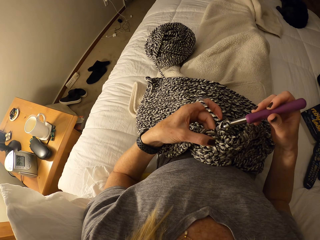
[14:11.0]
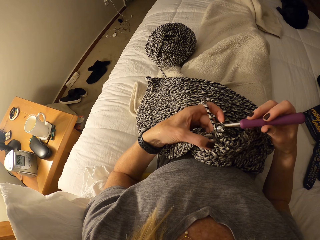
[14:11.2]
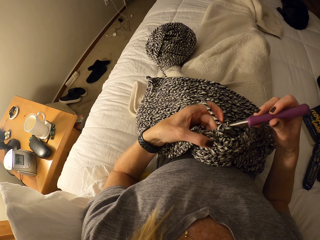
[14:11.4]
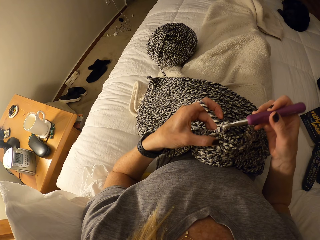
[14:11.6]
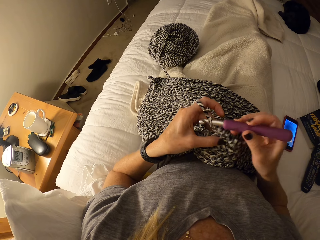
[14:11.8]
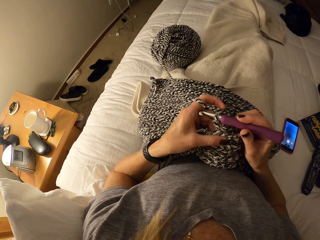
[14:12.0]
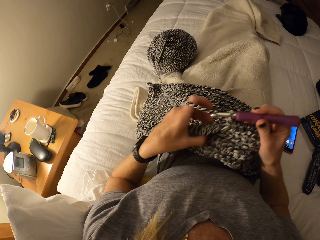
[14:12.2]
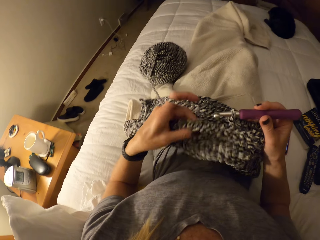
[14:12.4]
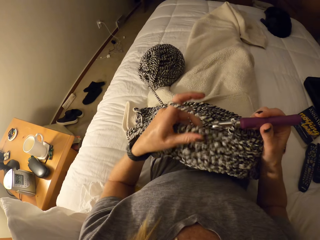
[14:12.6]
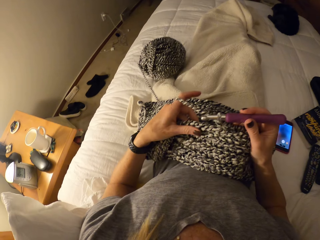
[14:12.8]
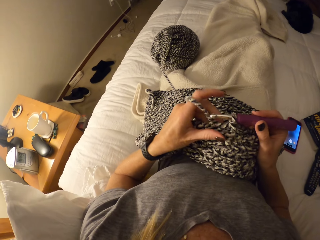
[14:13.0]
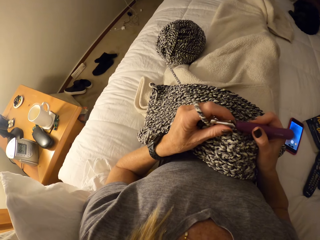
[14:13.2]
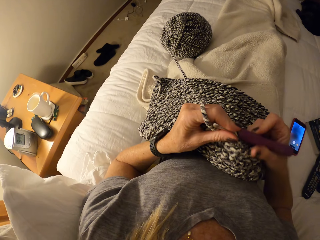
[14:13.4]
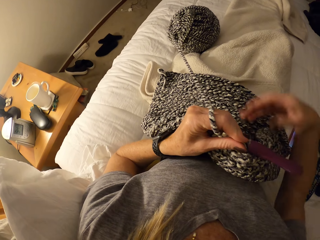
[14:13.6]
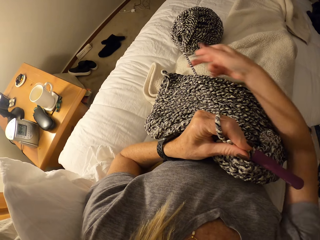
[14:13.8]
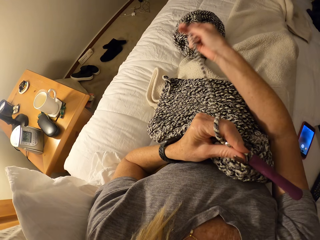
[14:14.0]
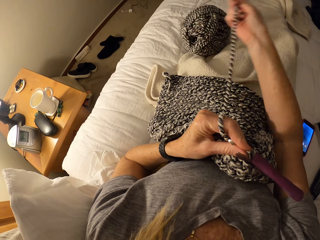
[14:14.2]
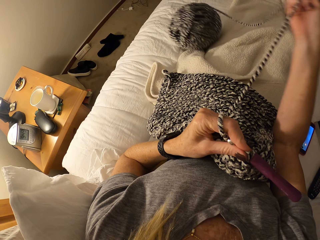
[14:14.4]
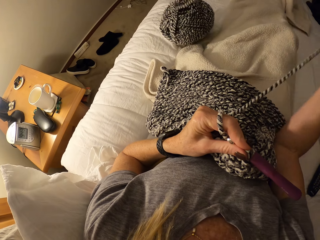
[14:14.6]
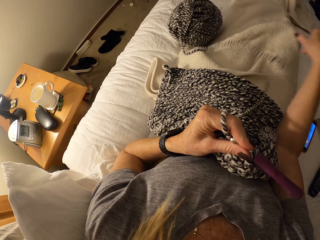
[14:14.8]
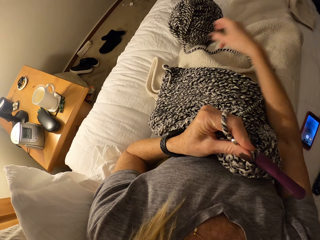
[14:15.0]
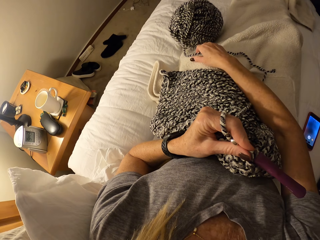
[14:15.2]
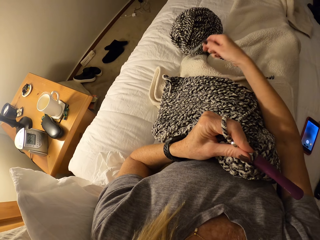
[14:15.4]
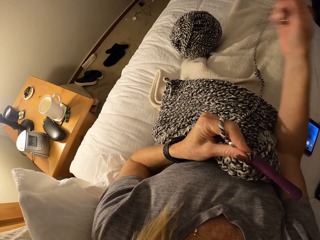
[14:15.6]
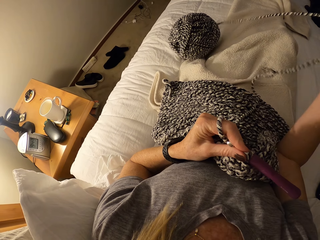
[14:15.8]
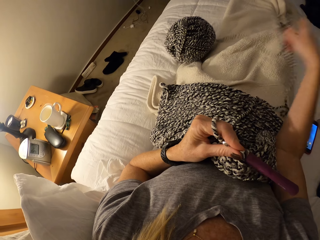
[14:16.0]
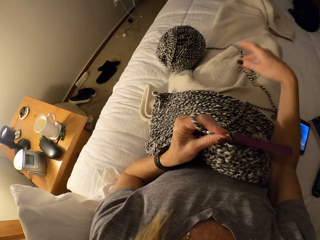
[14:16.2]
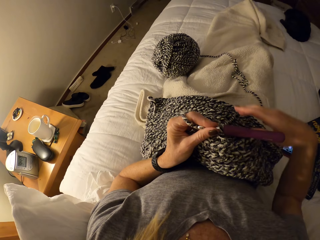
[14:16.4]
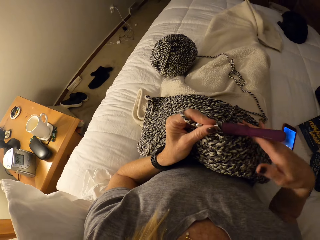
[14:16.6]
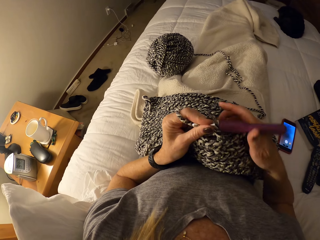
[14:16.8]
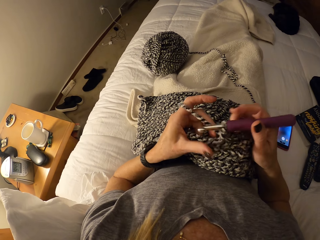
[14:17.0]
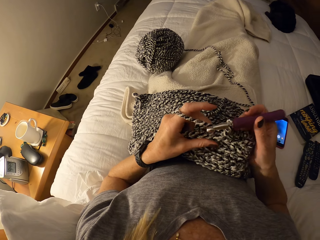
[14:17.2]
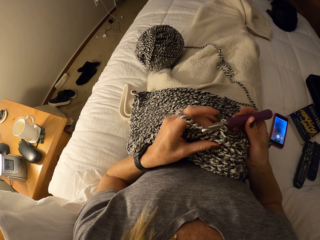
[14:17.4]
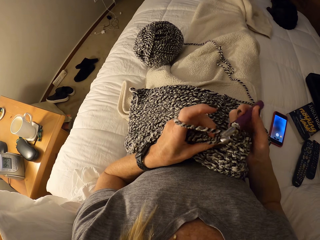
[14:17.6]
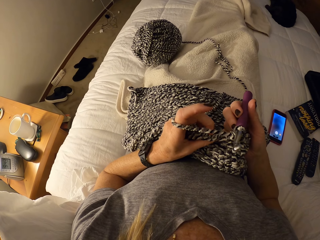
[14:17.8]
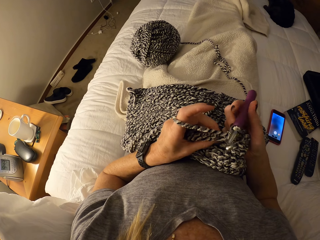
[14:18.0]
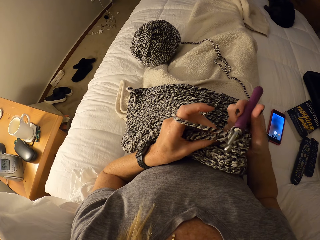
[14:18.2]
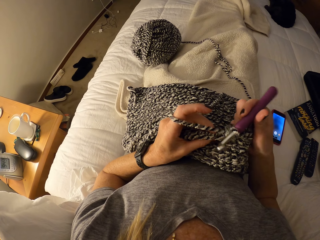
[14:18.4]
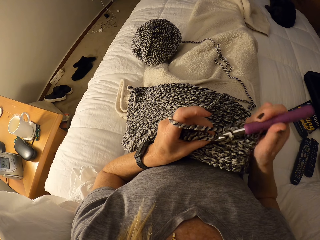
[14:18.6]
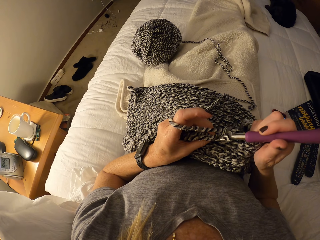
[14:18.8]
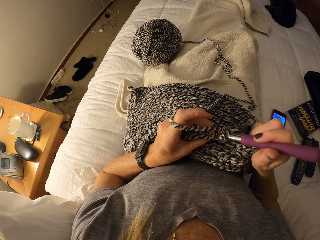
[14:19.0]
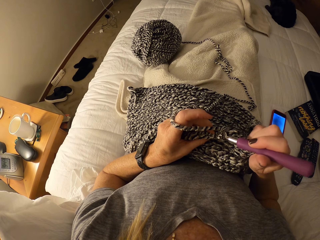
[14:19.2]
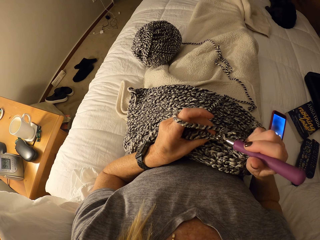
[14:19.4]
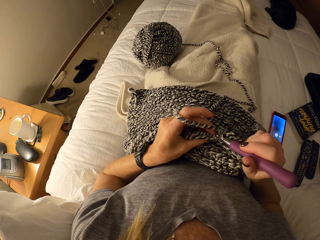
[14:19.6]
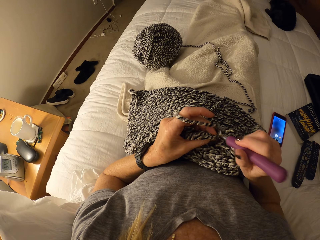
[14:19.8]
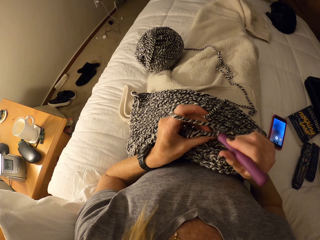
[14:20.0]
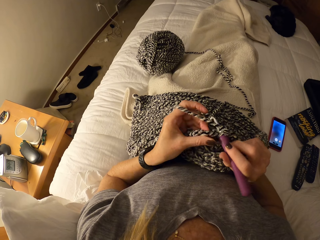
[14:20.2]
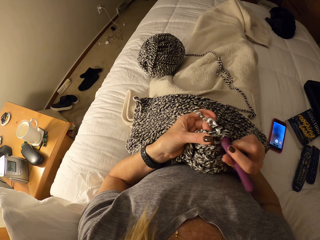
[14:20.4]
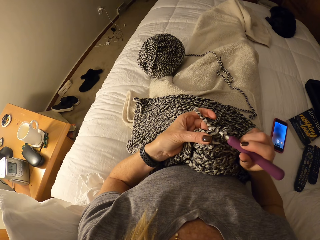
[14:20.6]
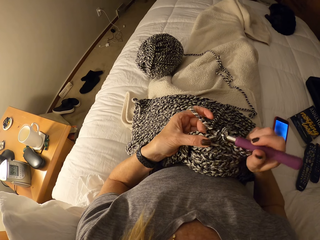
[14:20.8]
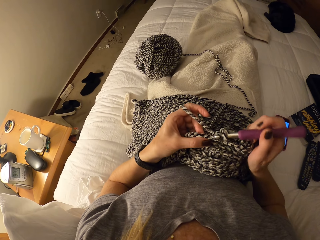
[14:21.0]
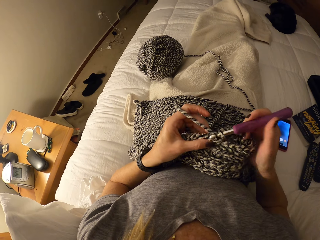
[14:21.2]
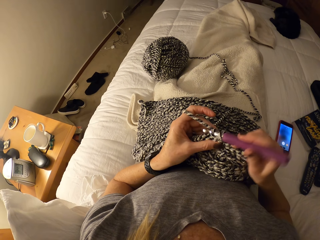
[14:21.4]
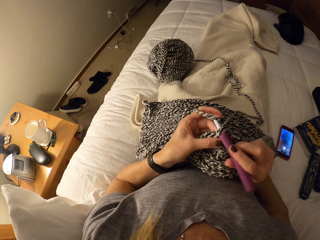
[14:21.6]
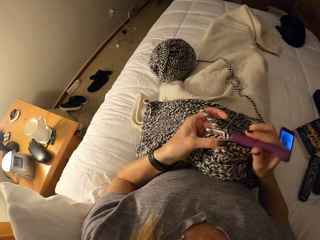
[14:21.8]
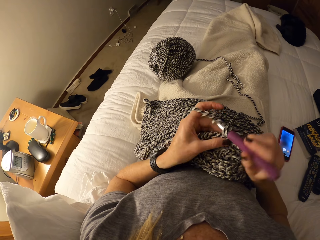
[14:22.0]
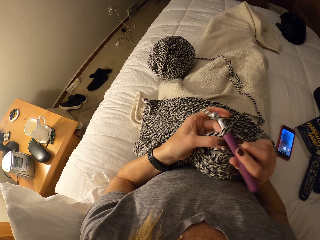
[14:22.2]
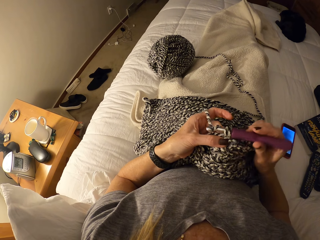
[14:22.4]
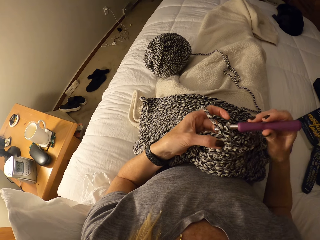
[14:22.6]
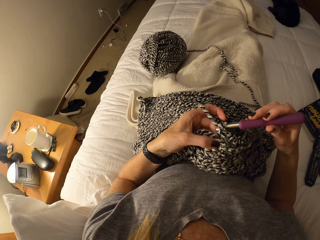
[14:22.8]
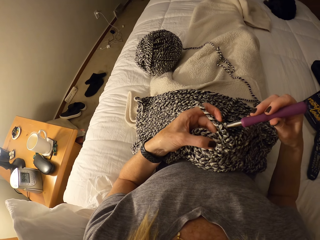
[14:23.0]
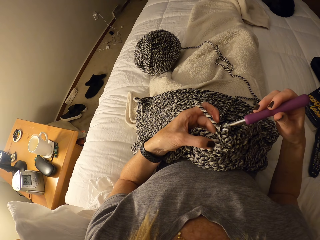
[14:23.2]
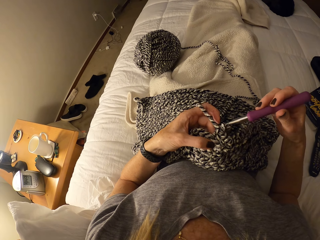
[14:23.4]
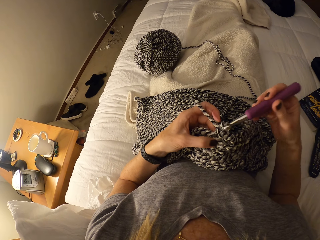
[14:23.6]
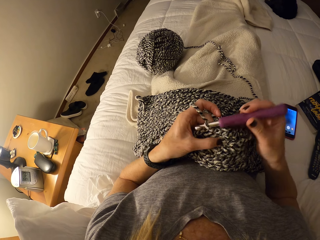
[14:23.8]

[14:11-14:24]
The camera wearer adjusts the unfinished crochet pattern on her lap. She loosens the cotton yarn or thread on the bed. She drops the thread. She unrolls the thread. She drops the thread. She holds the crochet hook. She crochets the unfinished crochet pattern with the crochet hook and the cotton yarn on the bed.

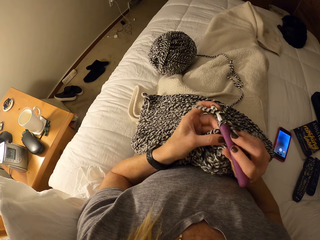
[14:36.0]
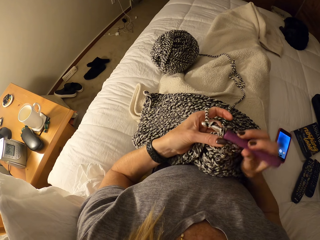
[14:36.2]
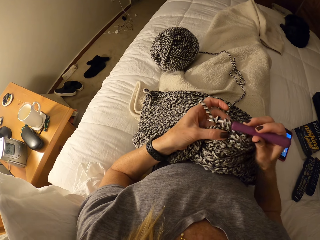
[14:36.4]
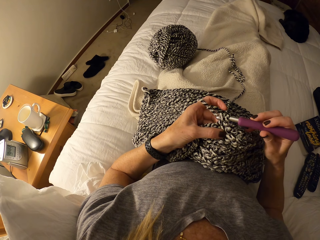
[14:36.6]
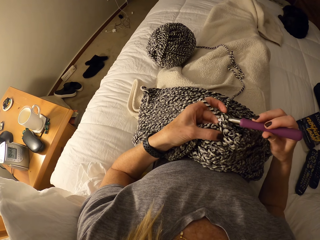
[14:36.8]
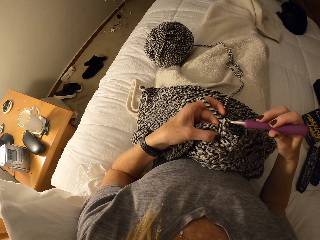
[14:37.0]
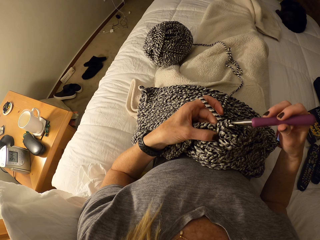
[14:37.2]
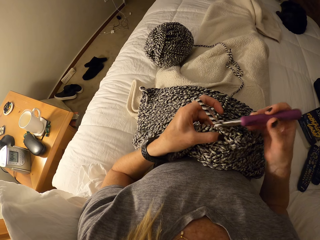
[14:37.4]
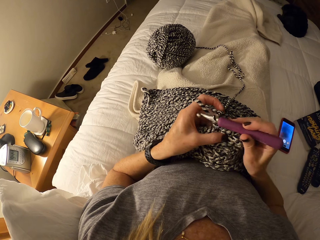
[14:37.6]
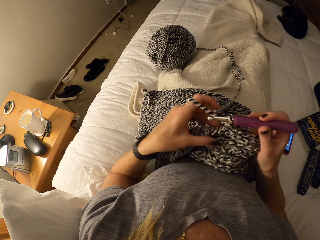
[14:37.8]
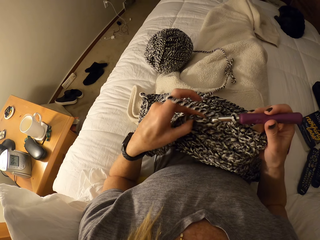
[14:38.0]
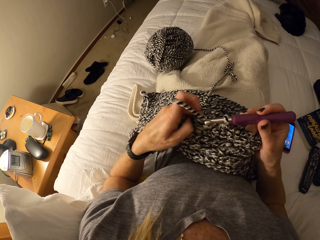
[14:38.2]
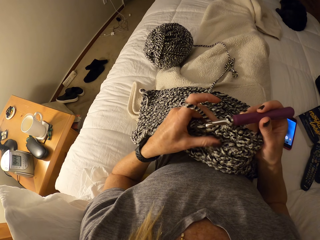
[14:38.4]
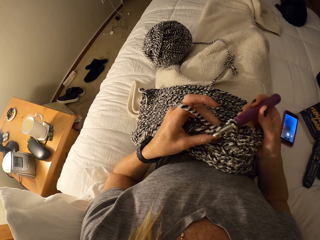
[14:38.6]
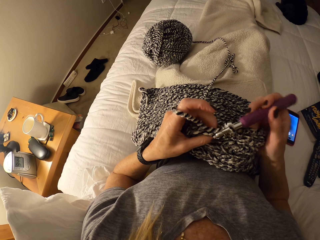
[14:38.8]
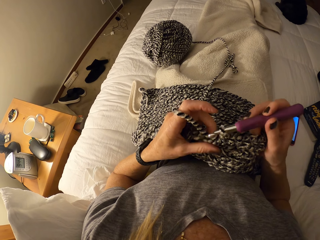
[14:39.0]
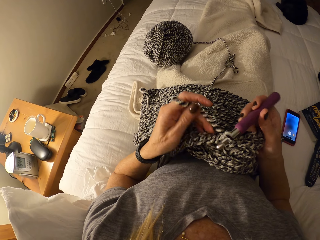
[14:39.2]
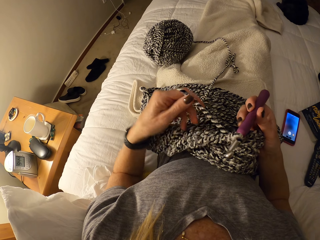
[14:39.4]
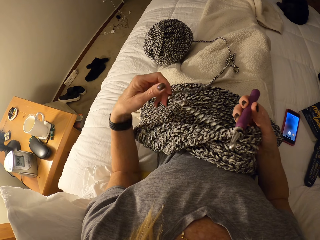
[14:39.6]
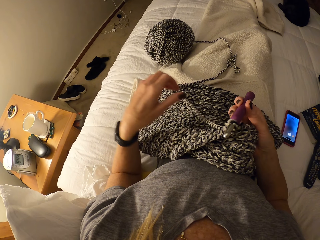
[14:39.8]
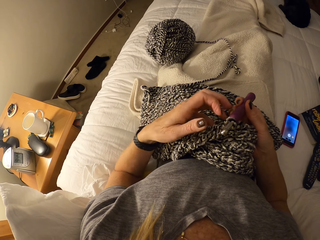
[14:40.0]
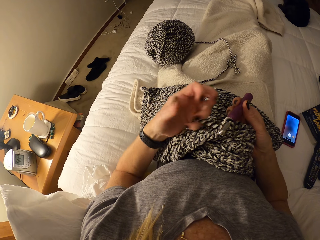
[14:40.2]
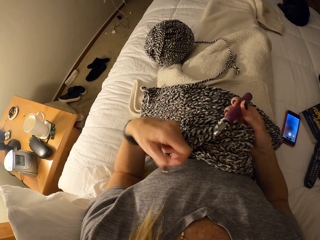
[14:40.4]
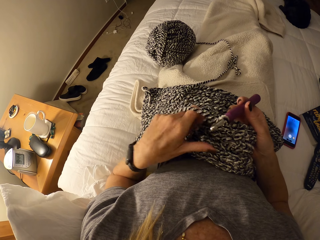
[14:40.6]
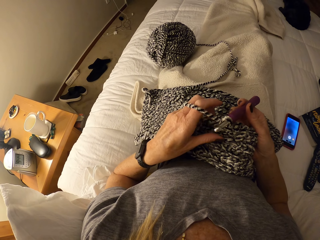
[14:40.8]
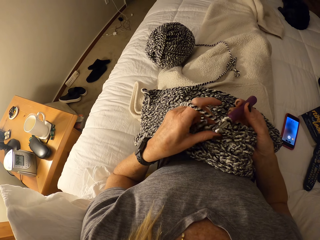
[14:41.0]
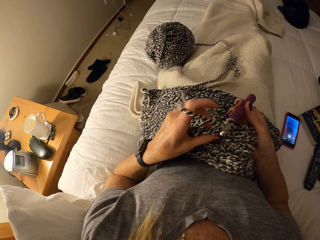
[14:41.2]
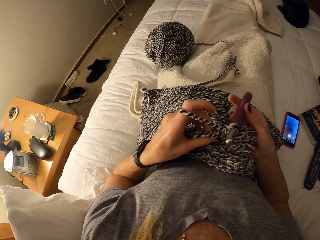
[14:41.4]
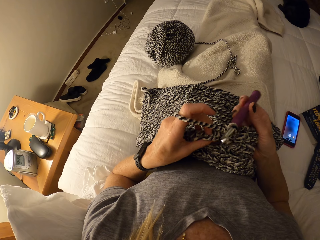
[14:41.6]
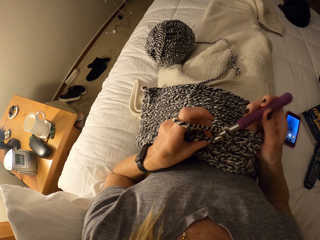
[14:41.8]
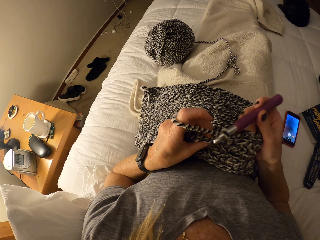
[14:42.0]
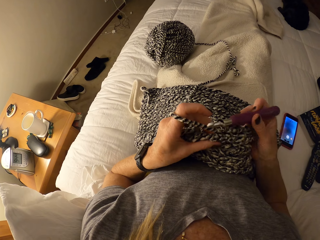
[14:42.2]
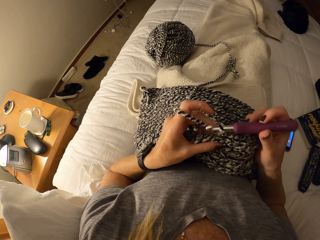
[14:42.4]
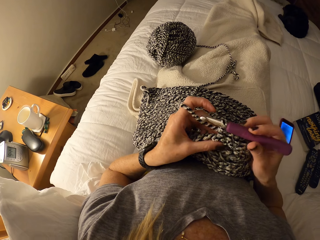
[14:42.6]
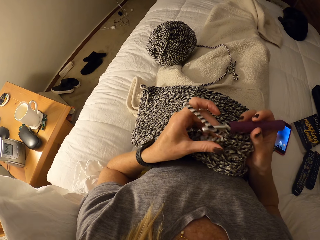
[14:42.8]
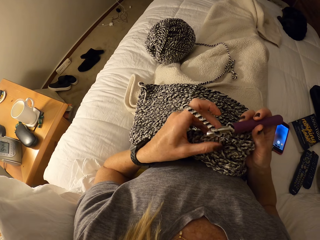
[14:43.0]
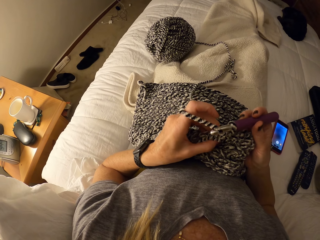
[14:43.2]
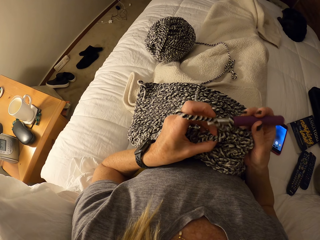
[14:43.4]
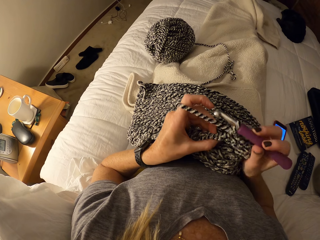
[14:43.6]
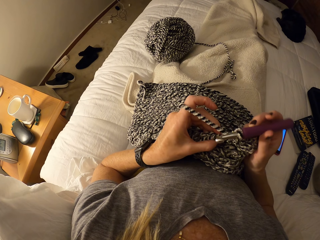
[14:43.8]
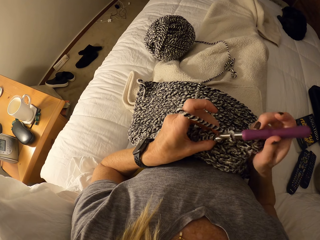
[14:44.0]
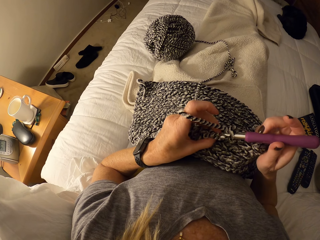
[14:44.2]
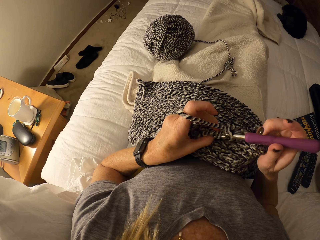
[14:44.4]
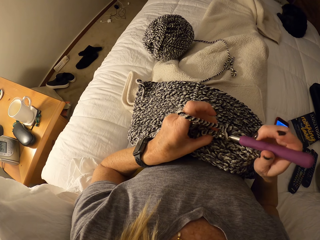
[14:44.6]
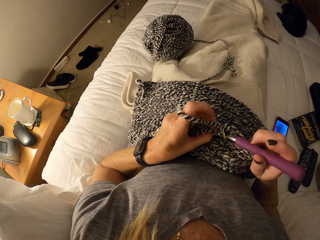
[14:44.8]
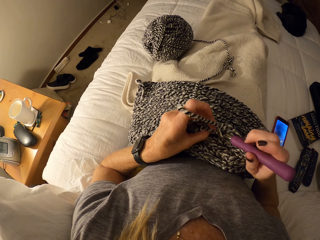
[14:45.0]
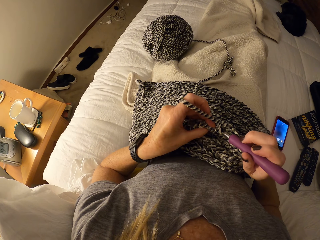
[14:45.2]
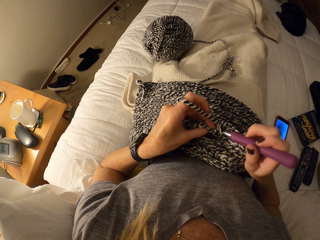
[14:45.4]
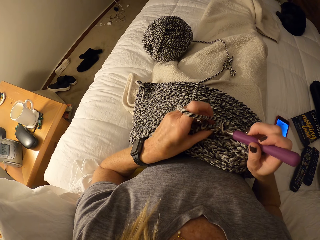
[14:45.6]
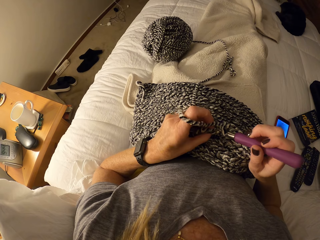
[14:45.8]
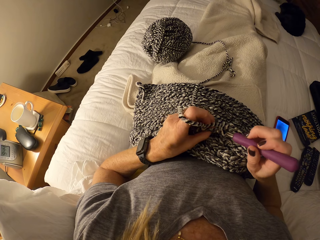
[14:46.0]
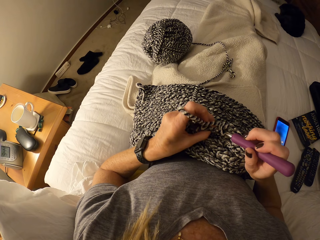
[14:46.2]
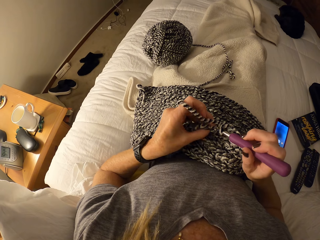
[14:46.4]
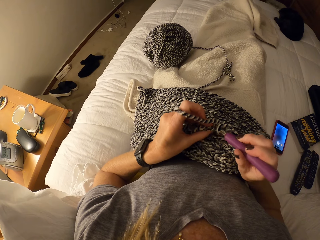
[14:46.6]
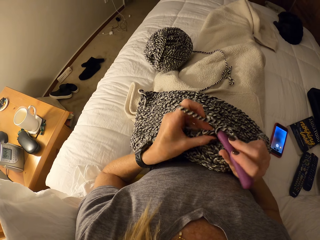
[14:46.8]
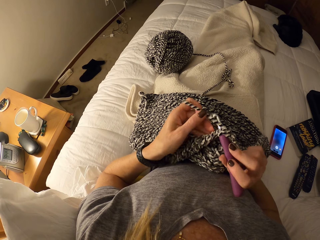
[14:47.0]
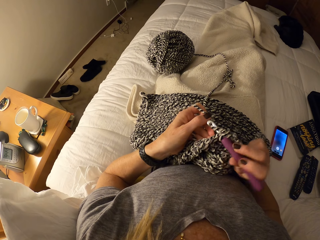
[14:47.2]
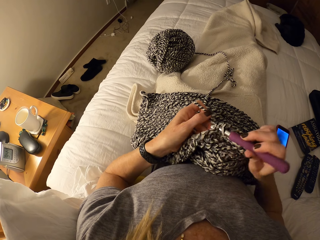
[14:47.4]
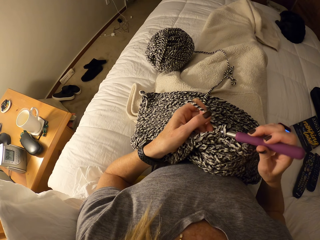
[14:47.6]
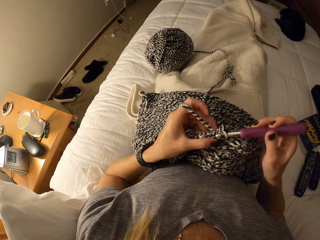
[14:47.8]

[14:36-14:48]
The camera wearer adjusts the cotton yarn and her left hand. She rolls thread on the finger. She crochets the unfinished crochet pattern with the crochet hook and the cotton yarn on the bed.
